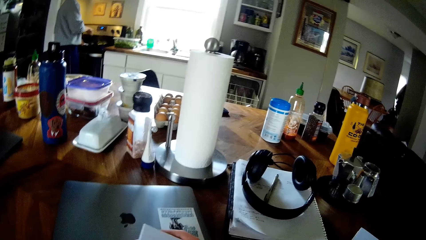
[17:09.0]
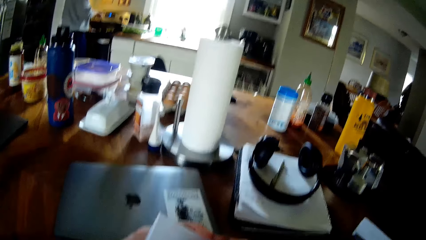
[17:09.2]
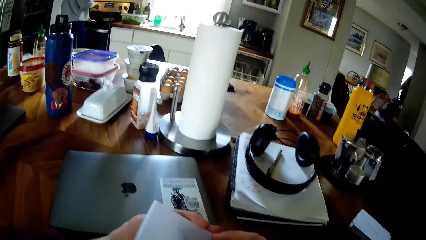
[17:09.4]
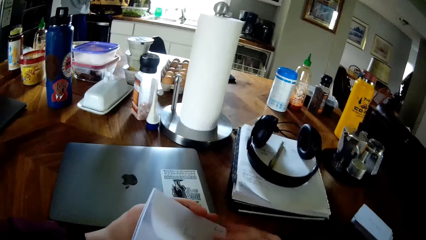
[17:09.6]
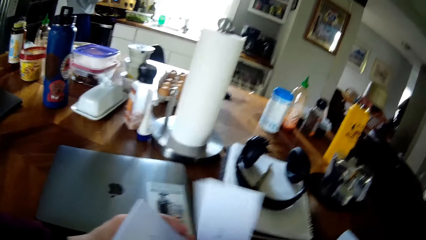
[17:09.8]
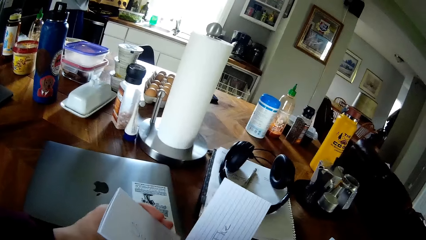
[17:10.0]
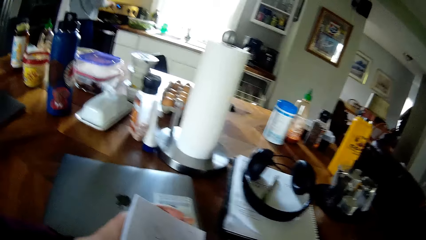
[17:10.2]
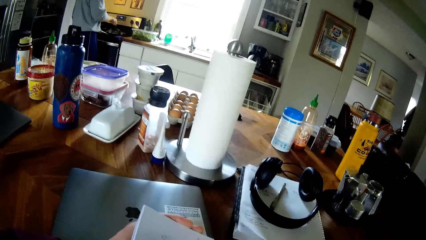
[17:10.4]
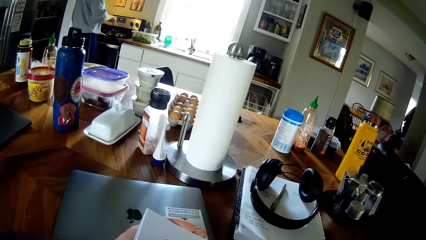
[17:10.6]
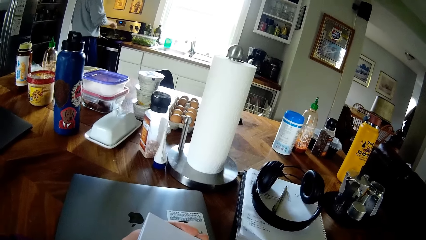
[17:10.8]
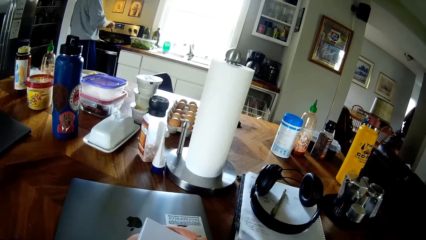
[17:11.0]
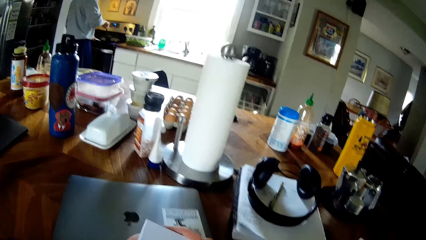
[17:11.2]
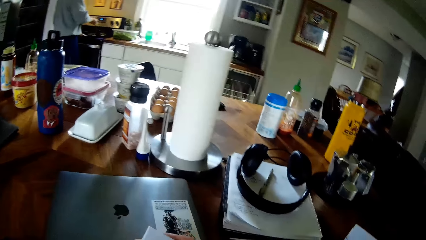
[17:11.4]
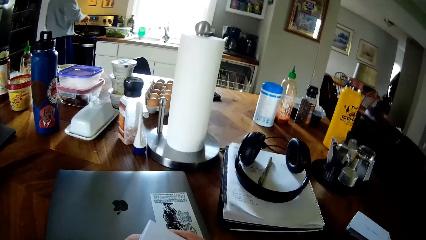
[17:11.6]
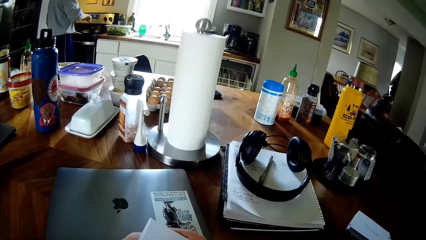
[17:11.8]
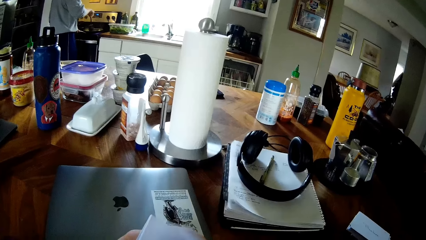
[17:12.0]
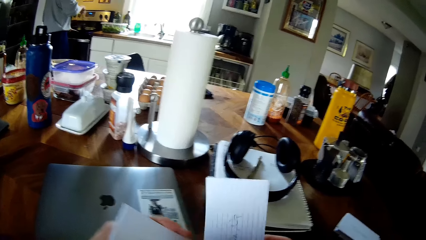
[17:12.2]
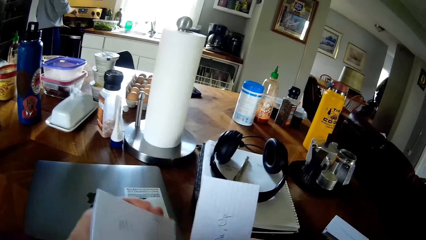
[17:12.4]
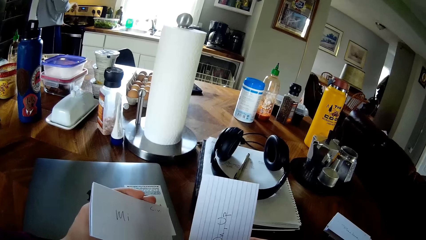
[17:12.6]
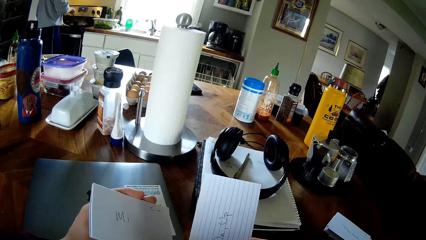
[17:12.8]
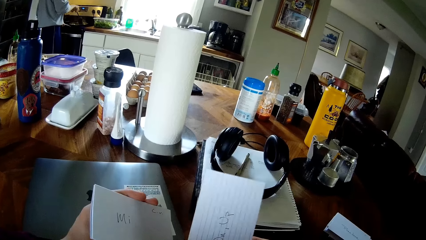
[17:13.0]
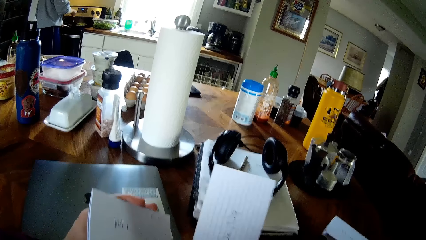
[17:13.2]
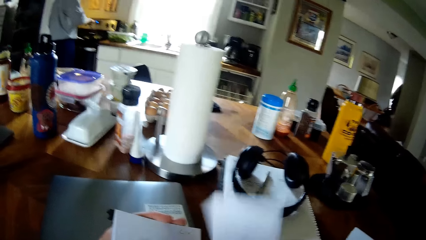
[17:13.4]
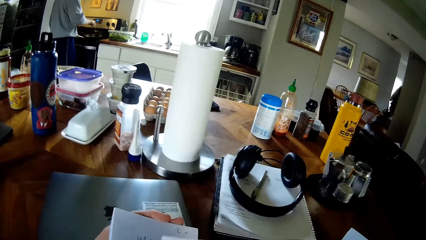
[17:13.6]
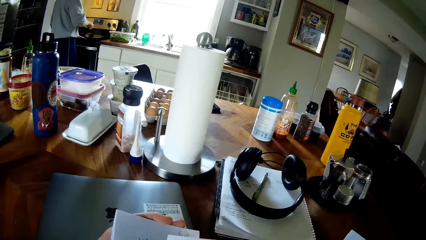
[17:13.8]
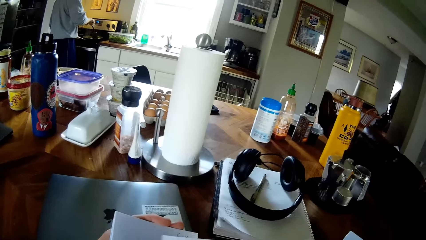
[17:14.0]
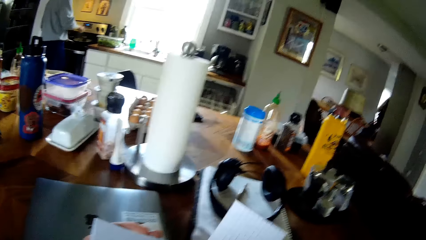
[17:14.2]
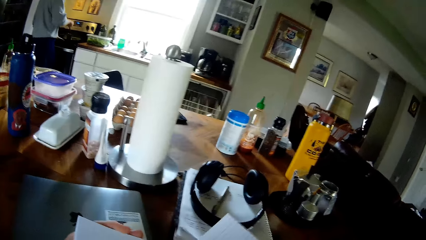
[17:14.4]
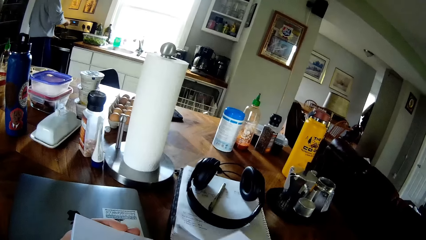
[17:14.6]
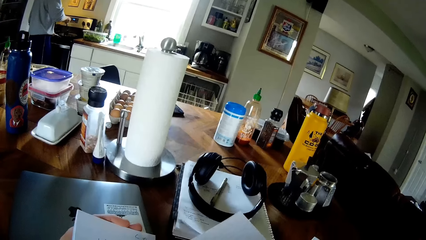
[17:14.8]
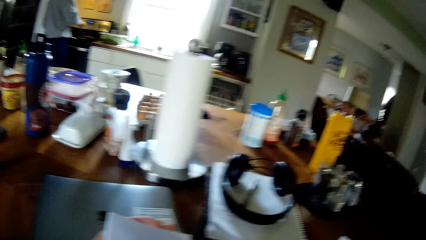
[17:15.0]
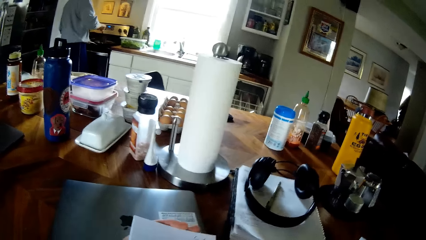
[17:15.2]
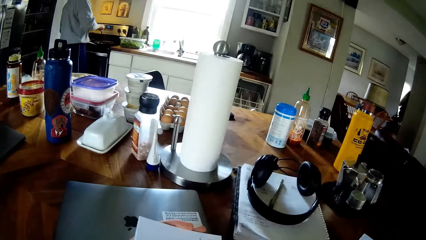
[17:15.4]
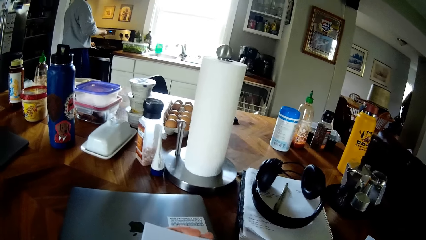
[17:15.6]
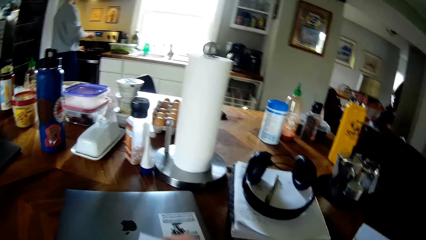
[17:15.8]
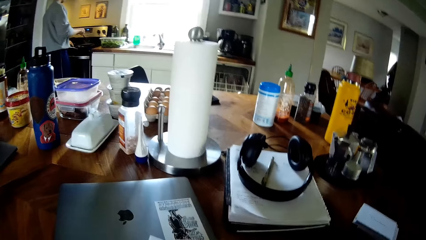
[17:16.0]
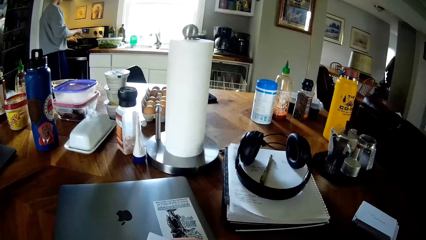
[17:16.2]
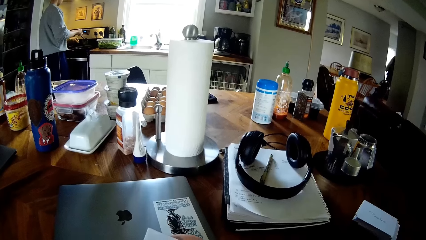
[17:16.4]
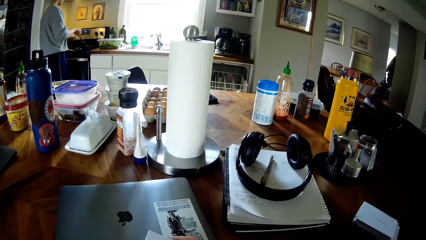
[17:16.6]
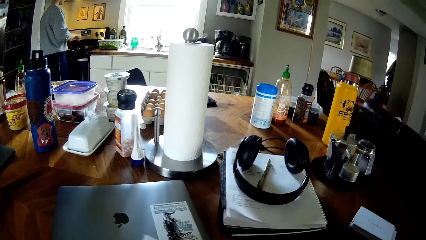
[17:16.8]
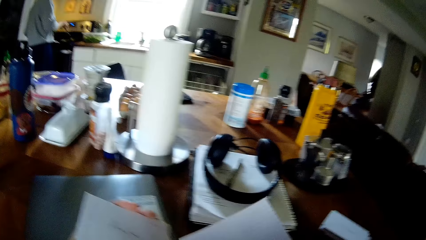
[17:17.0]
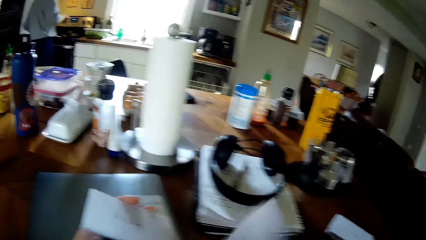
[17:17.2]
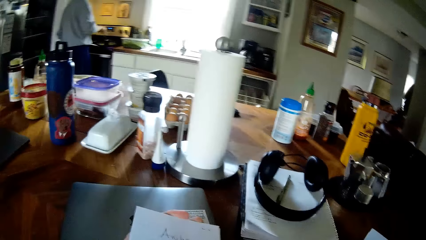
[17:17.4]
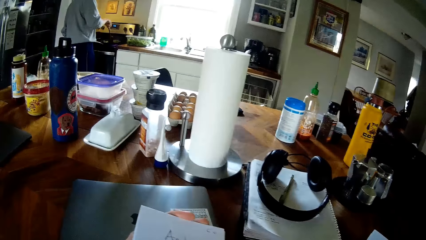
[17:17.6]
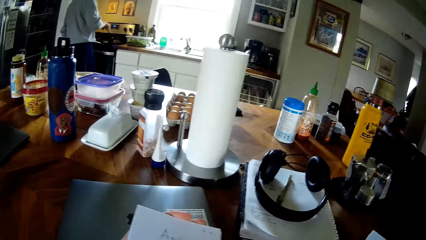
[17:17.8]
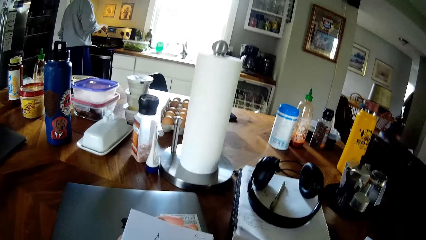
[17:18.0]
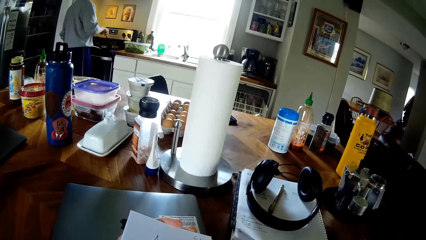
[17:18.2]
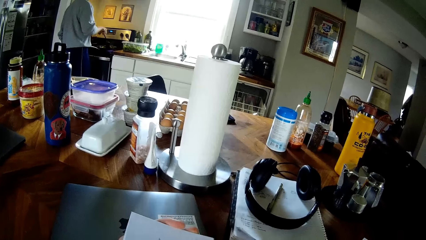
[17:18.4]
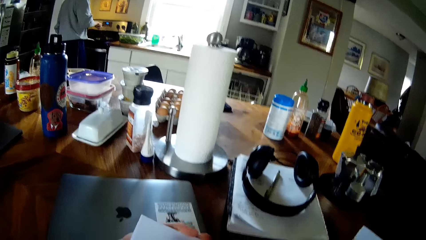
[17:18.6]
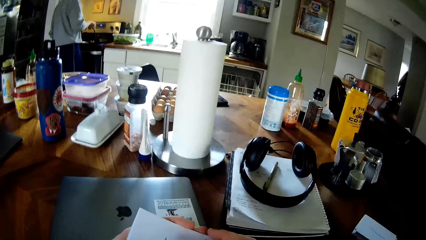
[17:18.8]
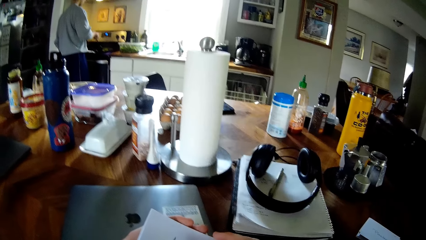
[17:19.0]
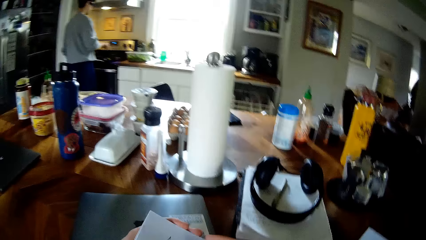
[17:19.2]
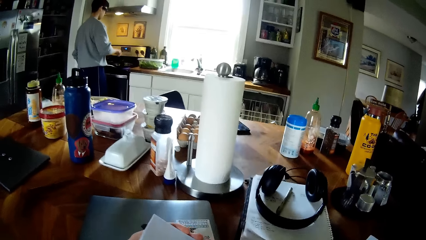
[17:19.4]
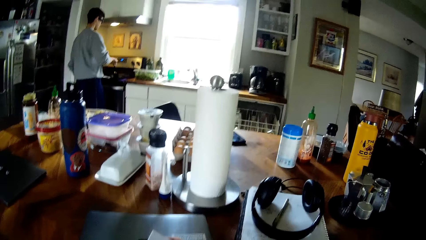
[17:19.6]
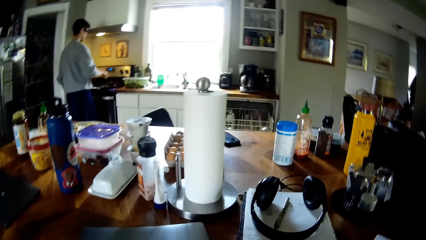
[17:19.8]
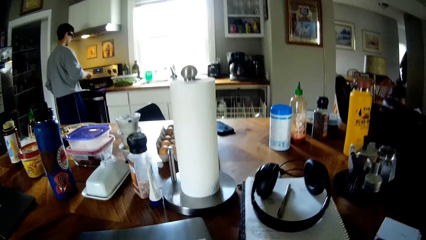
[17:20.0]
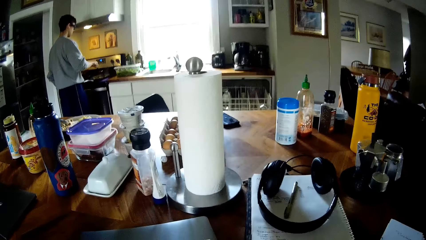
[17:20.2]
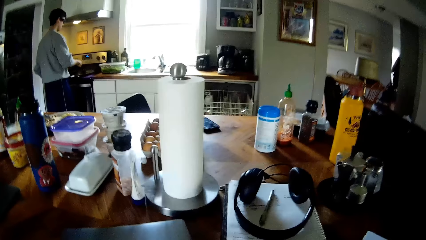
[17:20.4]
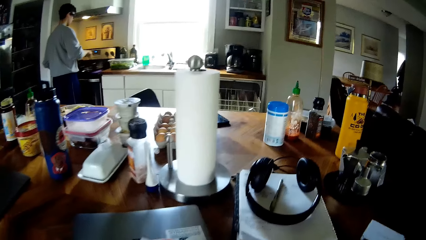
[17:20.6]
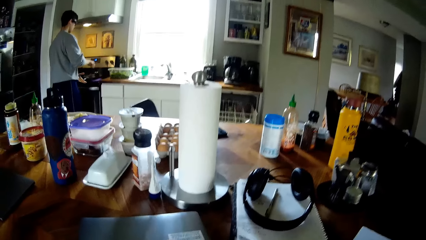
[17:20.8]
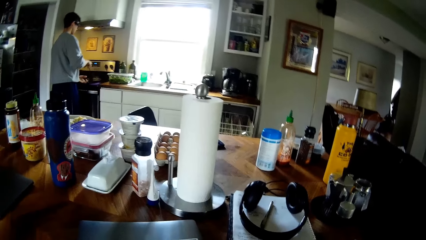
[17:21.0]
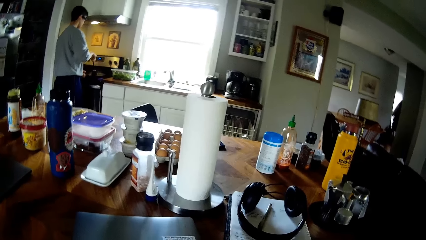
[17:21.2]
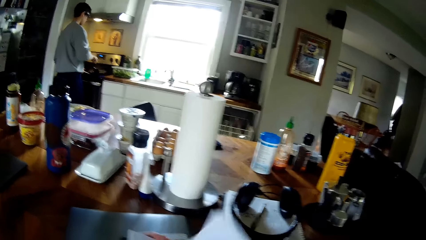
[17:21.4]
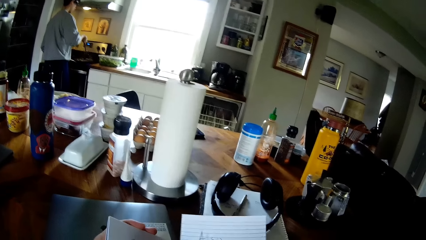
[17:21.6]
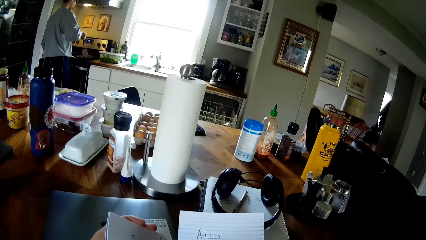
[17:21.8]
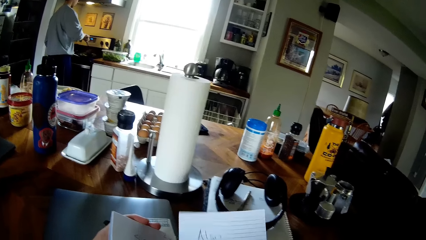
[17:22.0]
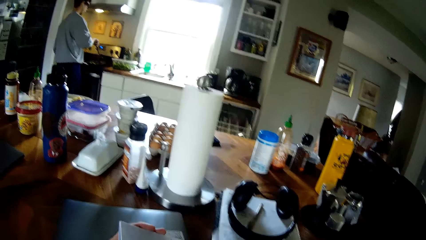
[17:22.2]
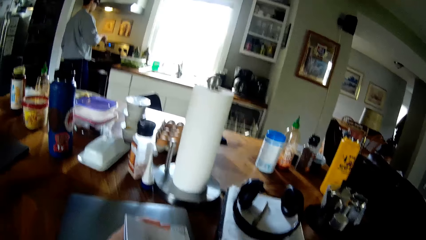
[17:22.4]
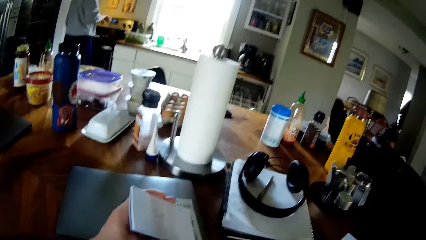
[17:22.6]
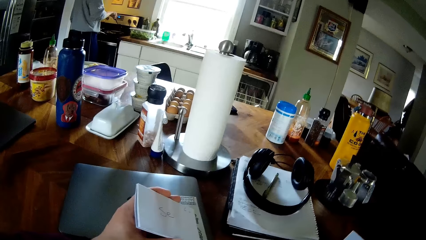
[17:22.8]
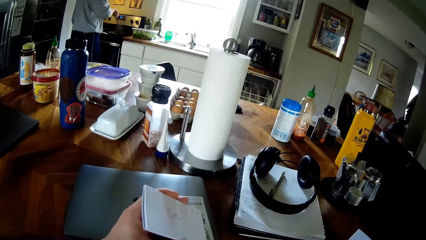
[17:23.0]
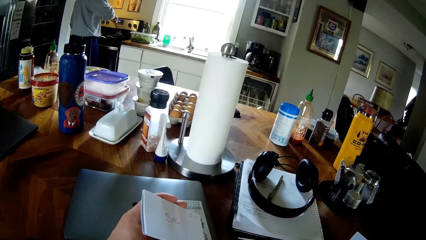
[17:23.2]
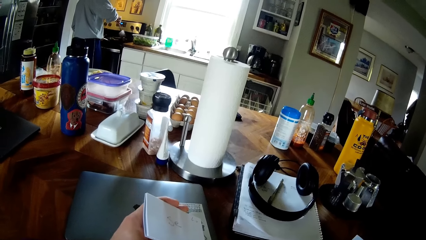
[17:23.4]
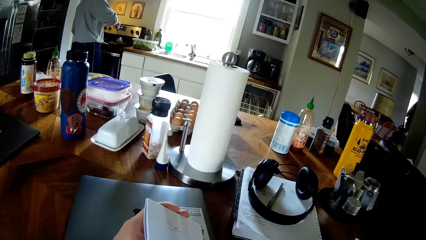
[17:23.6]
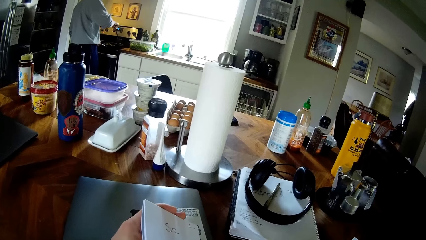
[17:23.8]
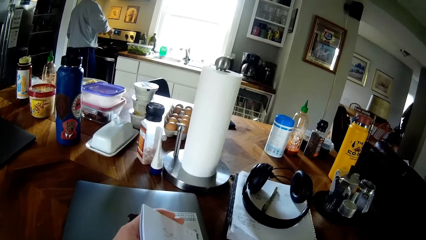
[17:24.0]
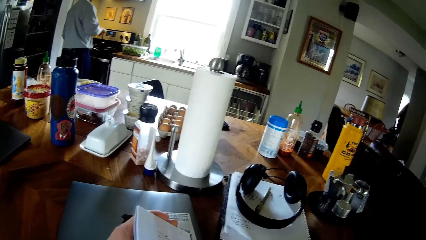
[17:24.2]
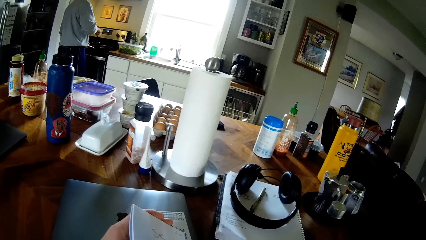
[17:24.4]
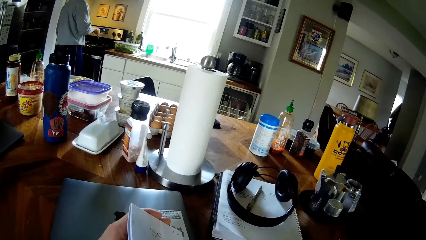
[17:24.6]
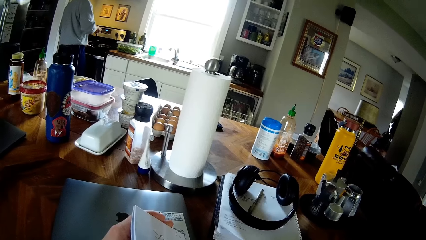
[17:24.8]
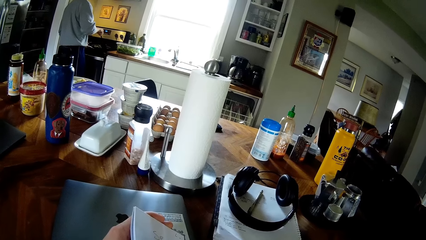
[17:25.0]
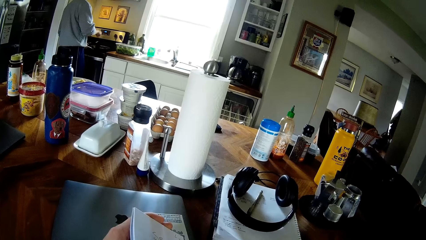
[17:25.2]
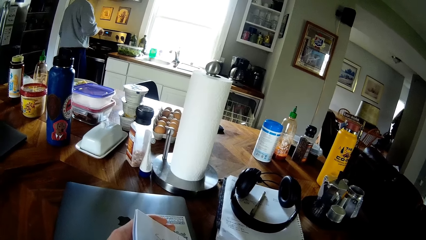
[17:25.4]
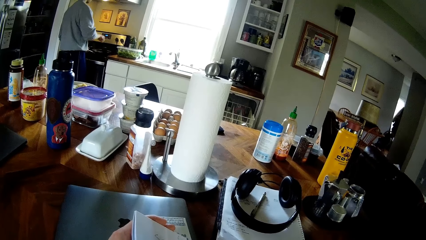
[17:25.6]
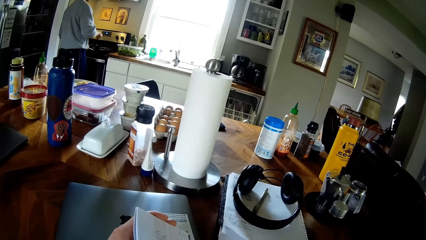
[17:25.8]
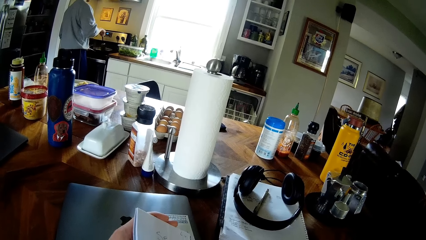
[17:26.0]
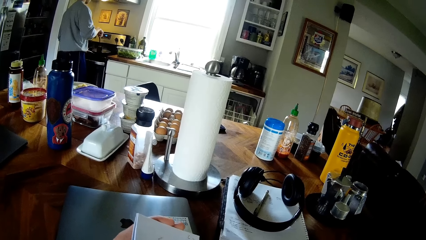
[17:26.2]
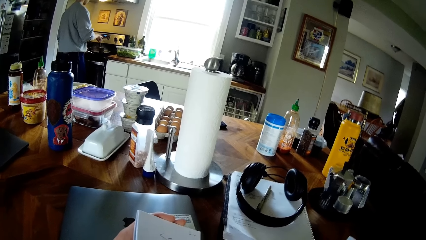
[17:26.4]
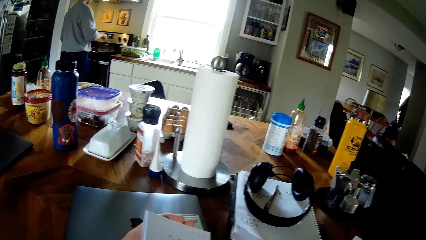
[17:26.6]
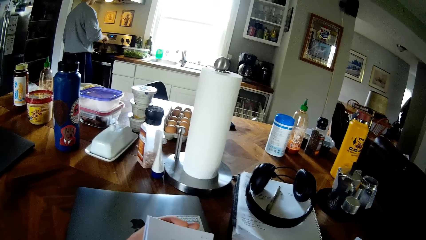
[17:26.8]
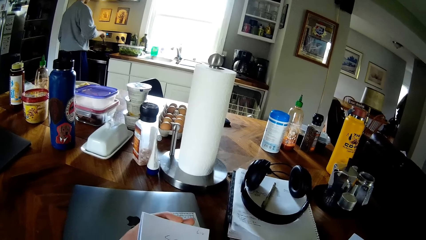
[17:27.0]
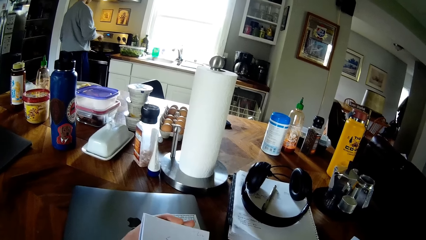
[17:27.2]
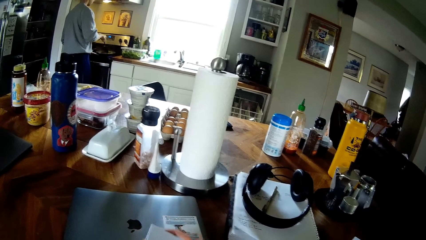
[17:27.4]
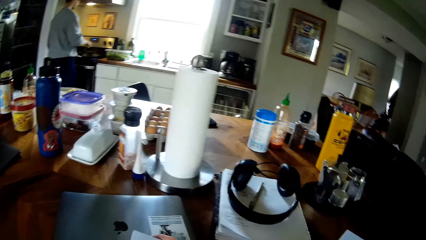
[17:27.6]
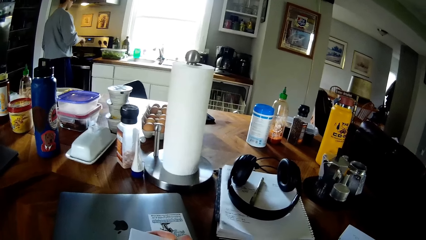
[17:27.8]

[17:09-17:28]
The camera wearer lifts a paper from the pile of papers in his left hand with his right hand. He reads from the paper. He lifts a paper from the pile of papers in his left hand with his right hand again.
